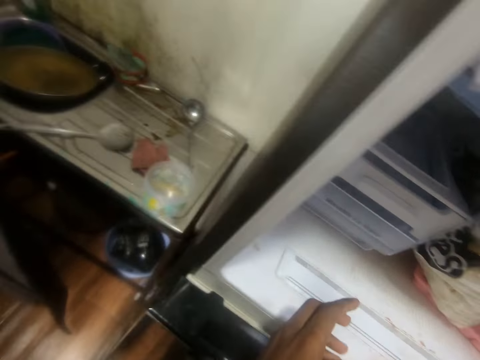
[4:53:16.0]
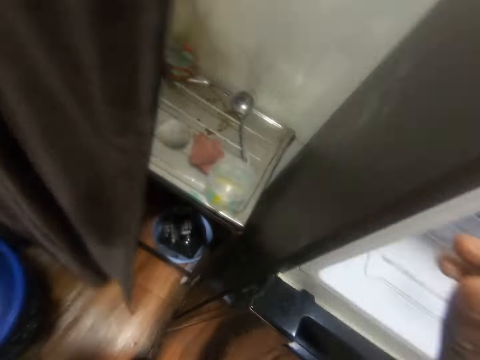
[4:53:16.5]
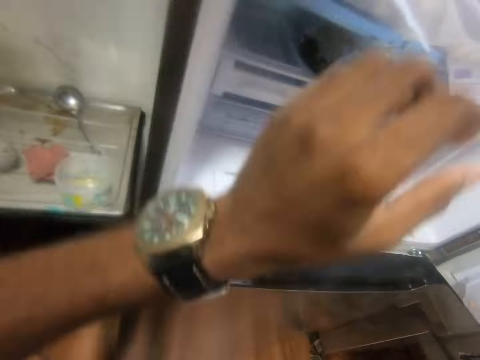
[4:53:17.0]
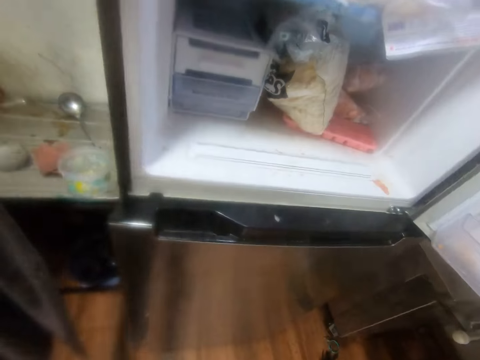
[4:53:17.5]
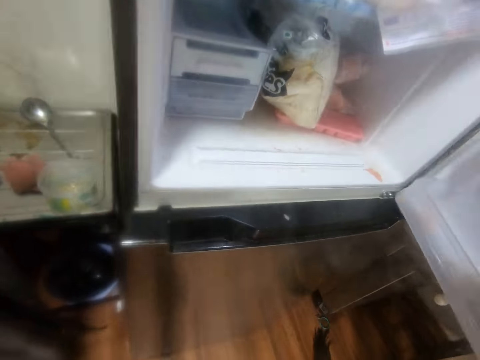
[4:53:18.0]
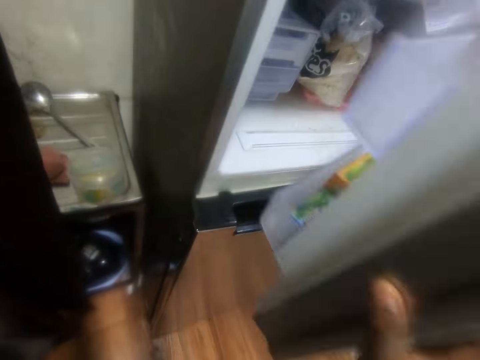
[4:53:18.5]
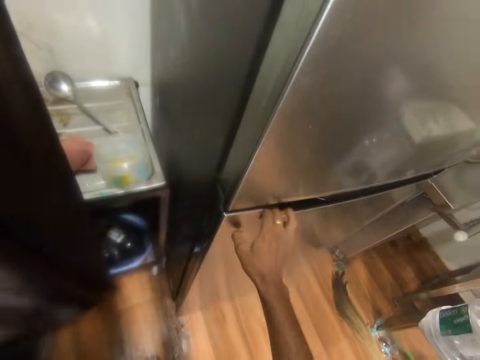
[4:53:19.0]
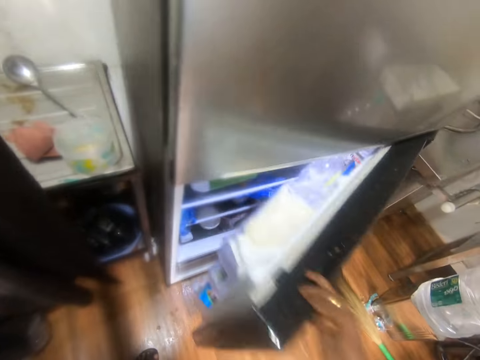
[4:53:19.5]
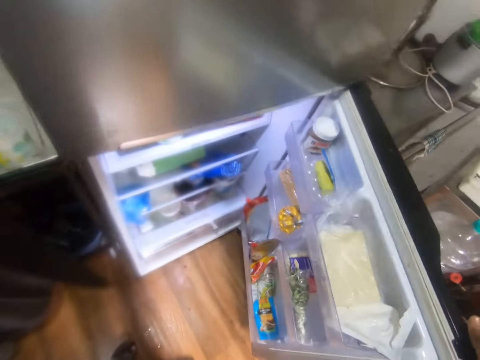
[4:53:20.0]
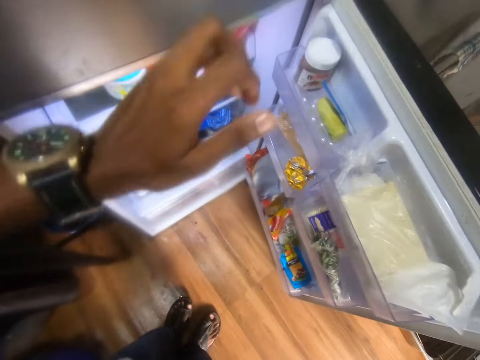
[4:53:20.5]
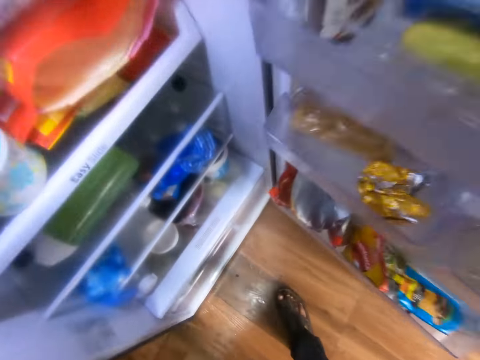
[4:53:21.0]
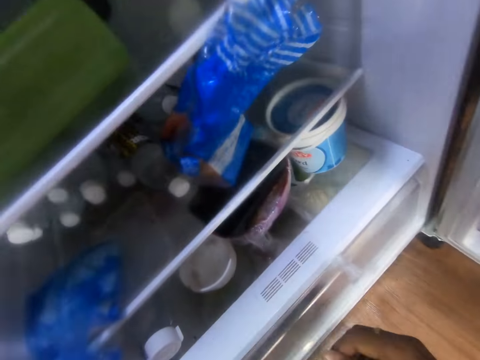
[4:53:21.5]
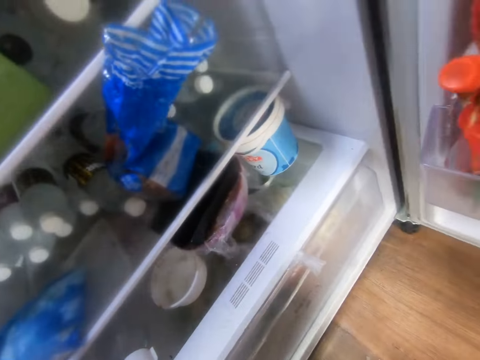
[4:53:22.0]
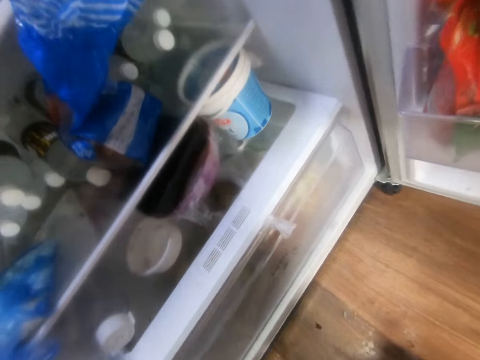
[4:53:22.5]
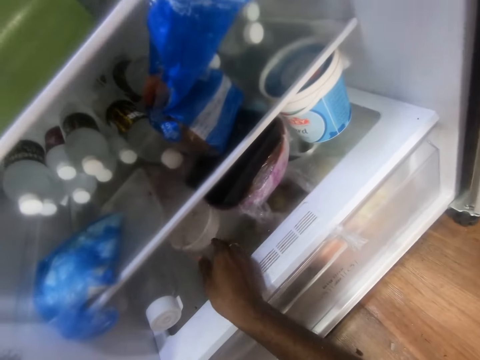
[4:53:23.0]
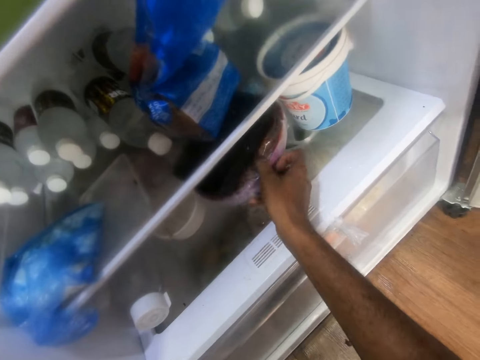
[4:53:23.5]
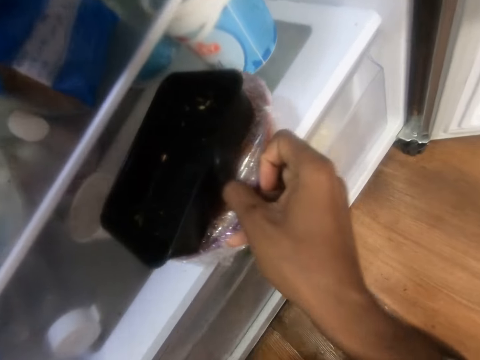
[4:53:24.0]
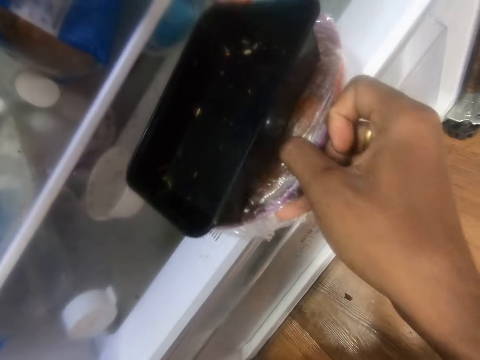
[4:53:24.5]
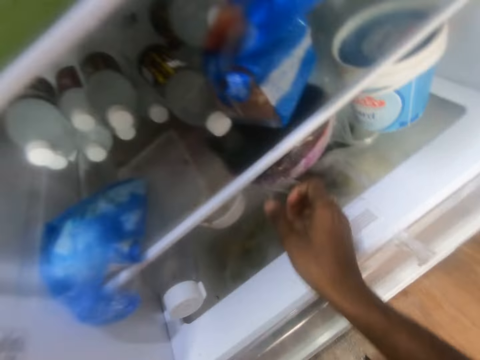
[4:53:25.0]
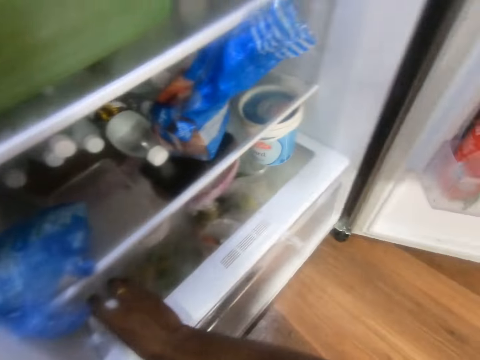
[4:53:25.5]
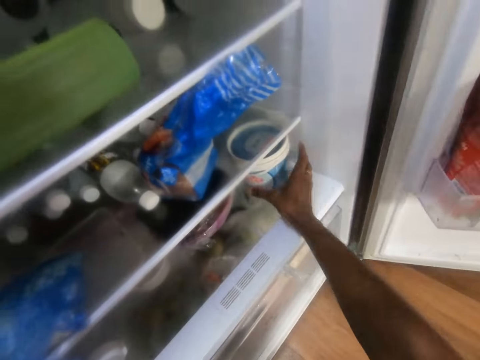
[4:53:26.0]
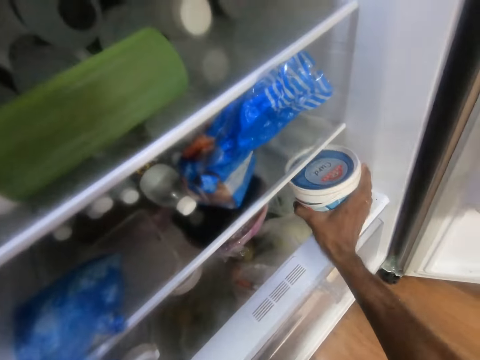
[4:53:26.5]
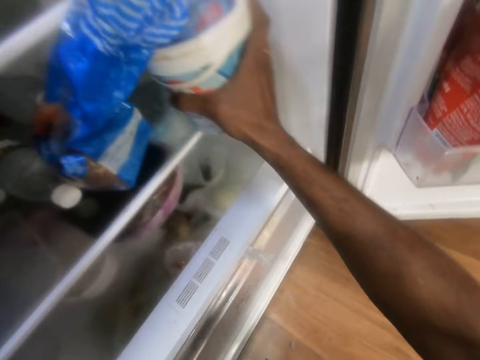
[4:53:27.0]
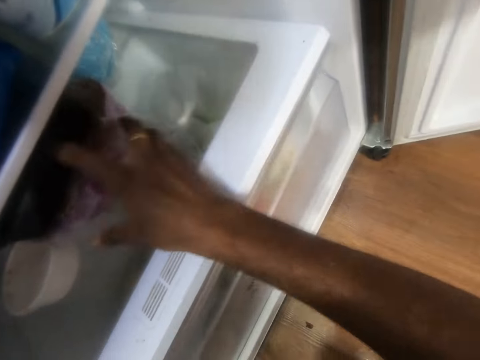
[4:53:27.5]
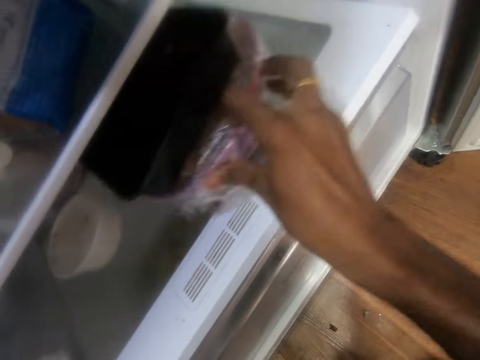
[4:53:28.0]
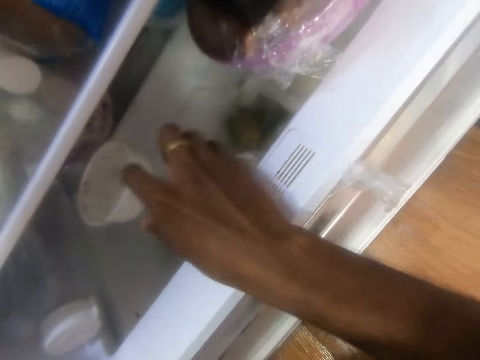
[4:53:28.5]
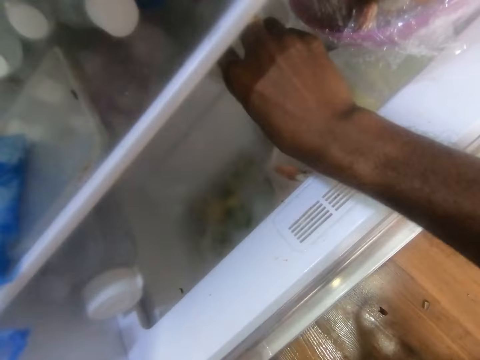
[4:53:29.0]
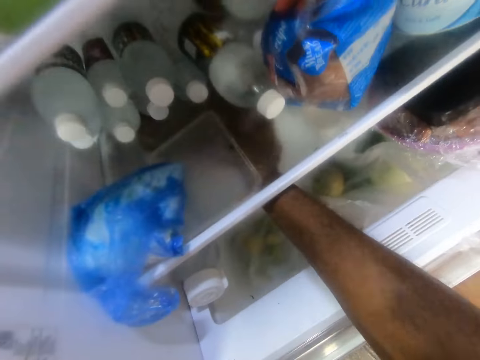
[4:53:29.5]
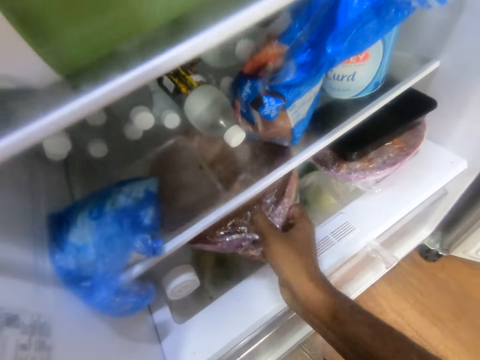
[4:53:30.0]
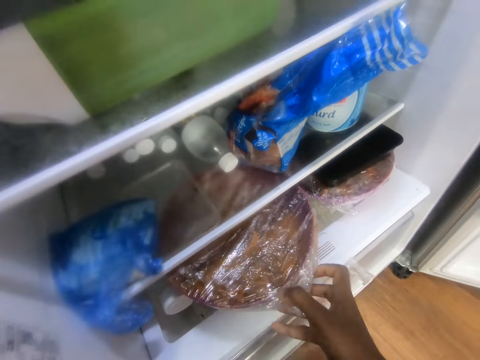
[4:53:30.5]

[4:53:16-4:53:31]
The camera wearer closes the fridge with his right hand. He opens the lower part of the fridge with his right hand. He moves a container on the fridge compartment with his right hand. He picks a plate in the fridge with his right hand. He drops the plate on the fridge compartment with his right hand. He touches a bottle of water on the fridge compartment with his right hand. He moves a container of margarine in the fridge with his right hand. He moves the plate on the fridge compartment with his right hand. He moves the container on the fridge compartment with his right hand. He adjusts the plate on the fridge compartment with his right hand.

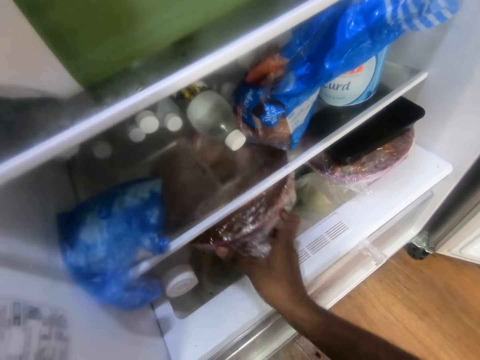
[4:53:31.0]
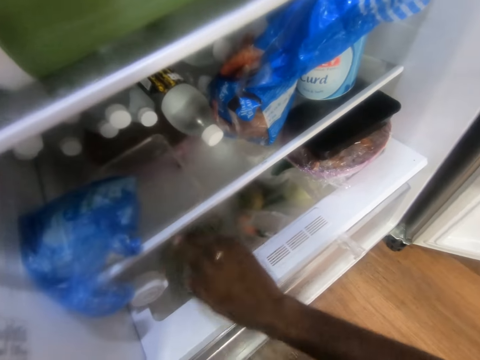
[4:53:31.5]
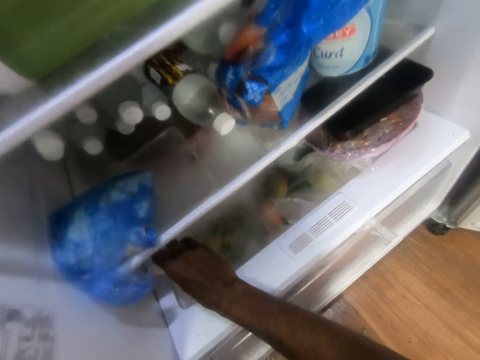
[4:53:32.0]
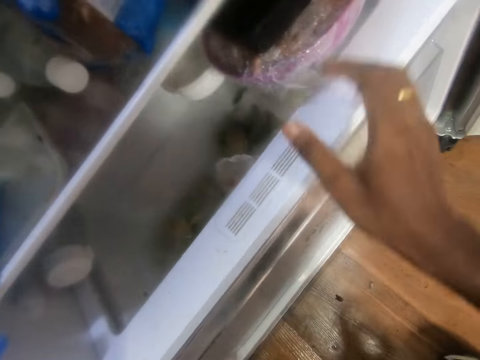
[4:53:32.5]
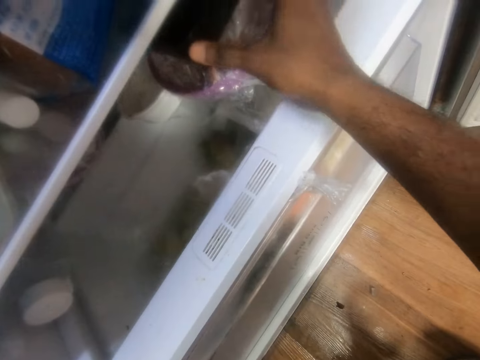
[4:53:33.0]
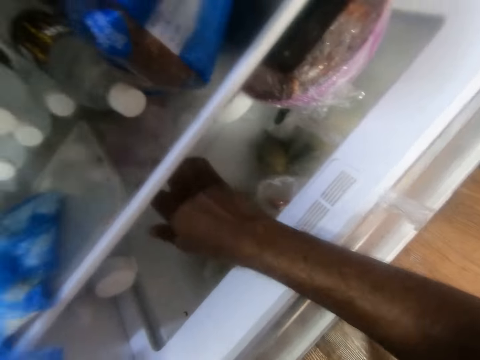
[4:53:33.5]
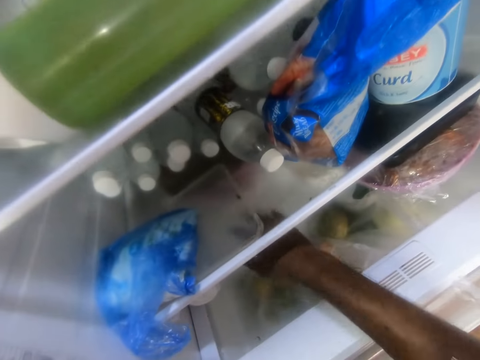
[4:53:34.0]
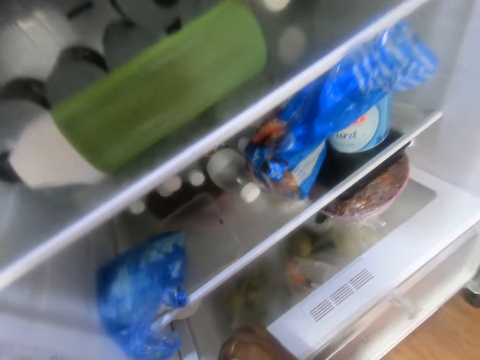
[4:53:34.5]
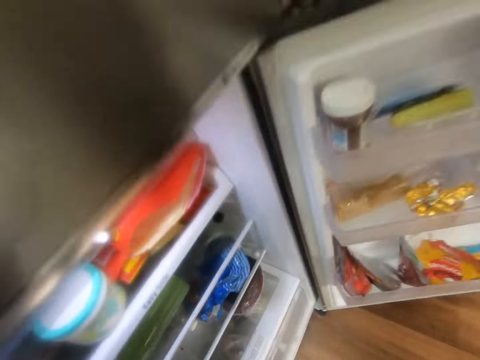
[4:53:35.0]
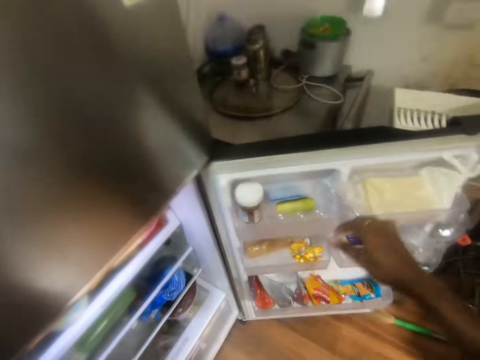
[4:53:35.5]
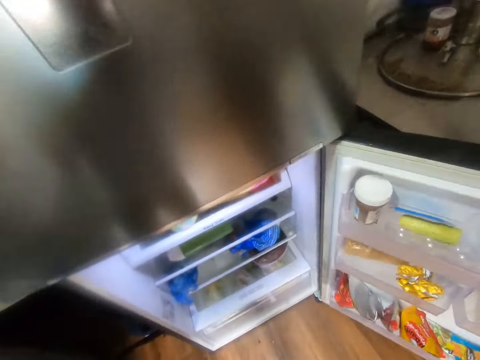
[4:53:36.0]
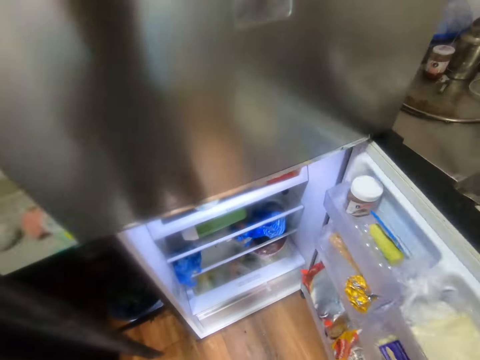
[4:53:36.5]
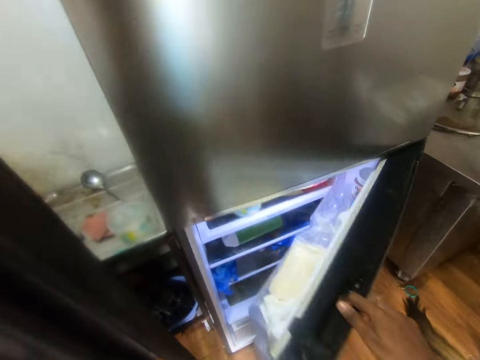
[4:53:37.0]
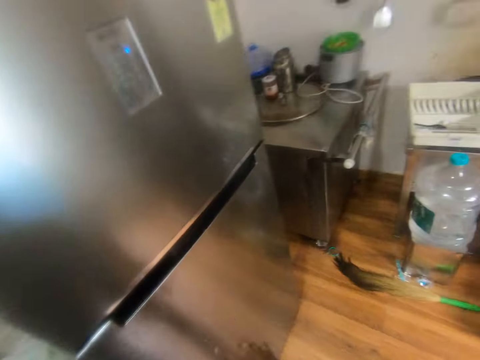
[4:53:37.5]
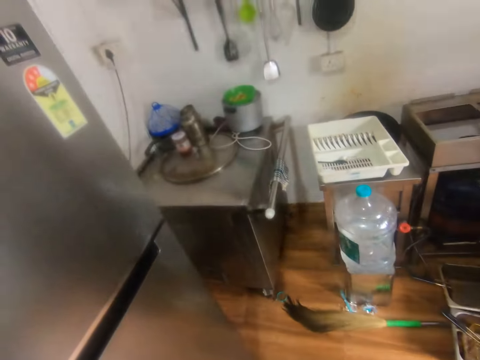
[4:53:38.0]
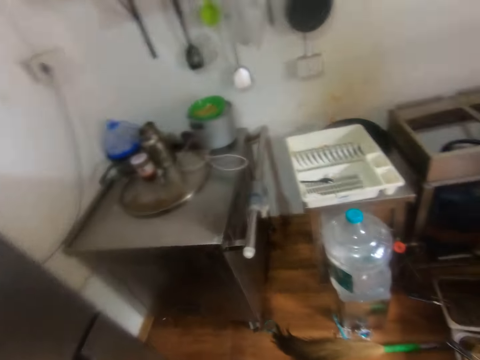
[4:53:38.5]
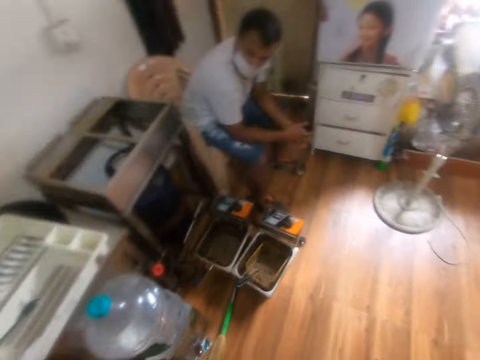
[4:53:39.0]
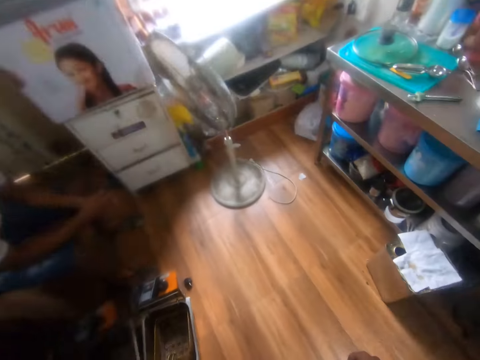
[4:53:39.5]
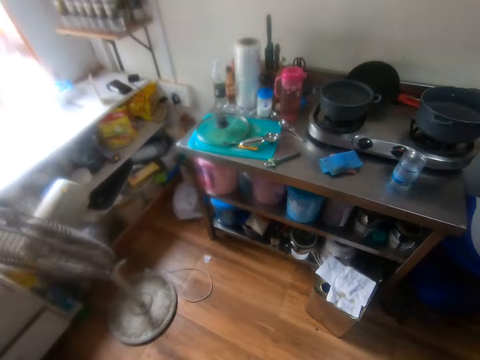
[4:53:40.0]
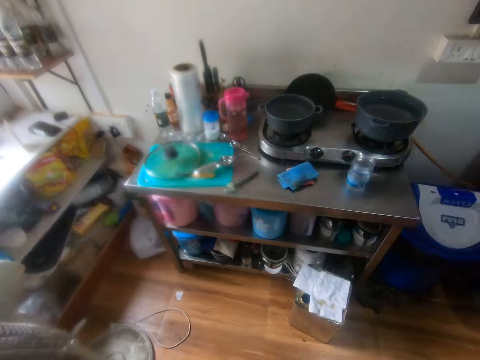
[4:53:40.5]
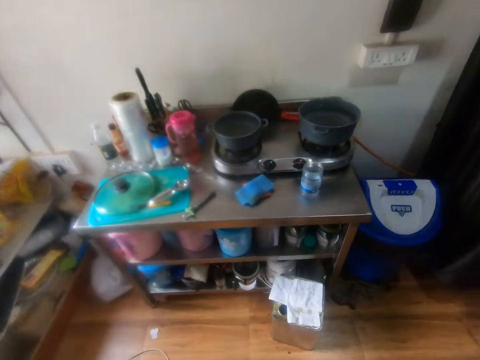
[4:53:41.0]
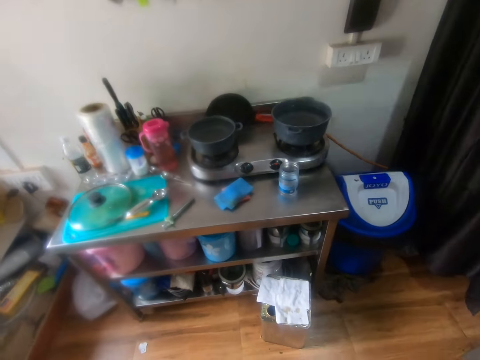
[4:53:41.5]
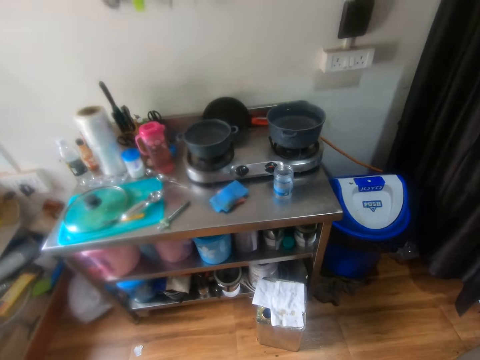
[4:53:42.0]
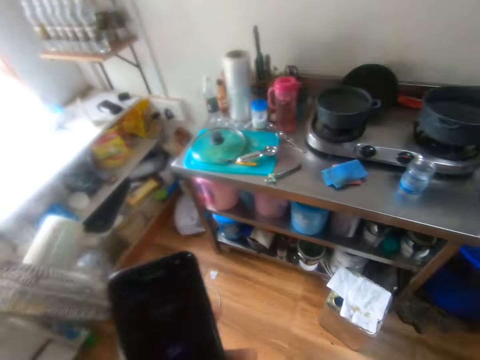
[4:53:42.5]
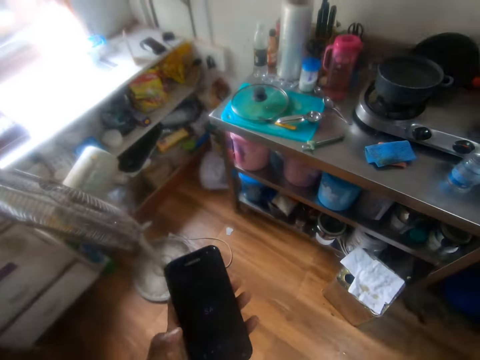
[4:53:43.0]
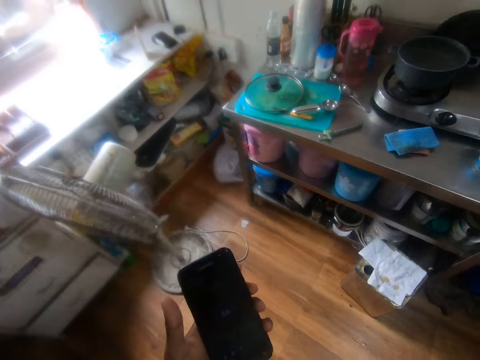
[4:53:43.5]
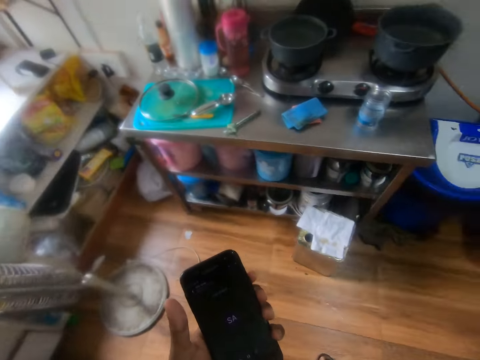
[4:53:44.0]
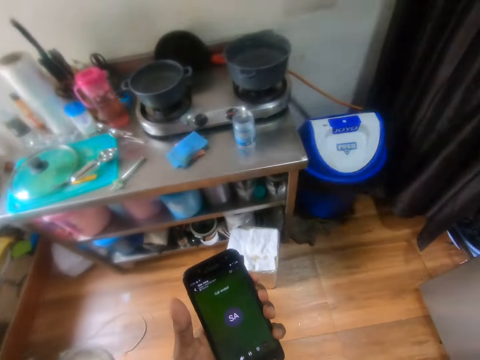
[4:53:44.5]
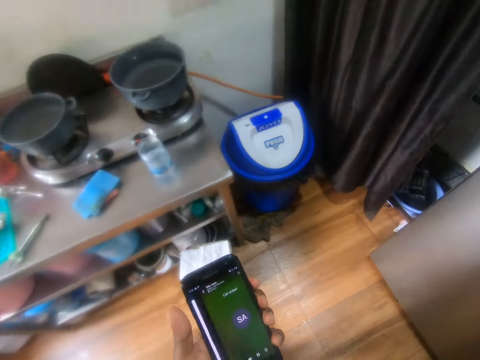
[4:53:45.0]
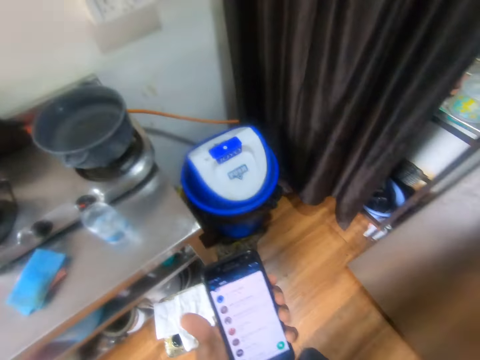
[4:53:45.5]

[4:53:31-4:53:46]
The camera wearer pushes in the bottle of water on the fridge compartment with his right hand. He adjusts the plate on the fridge compartment with his left hand. He closes the fridge with his right hand. He walks. He interacts with a man. He looks around. He operates a phone in his left hand. He looks at his phone.
